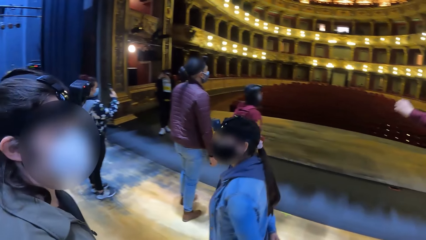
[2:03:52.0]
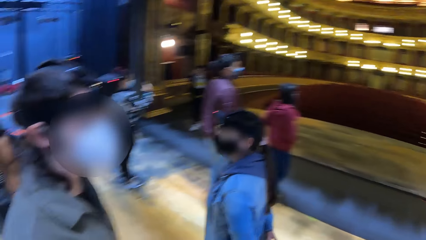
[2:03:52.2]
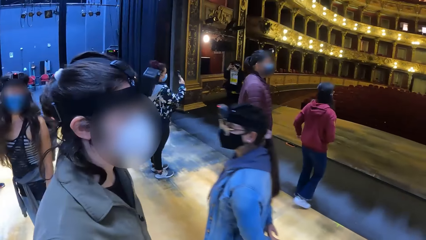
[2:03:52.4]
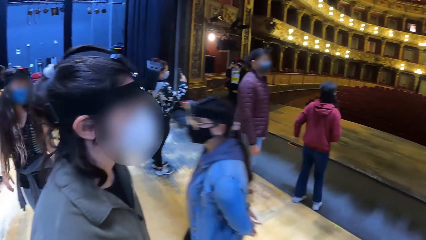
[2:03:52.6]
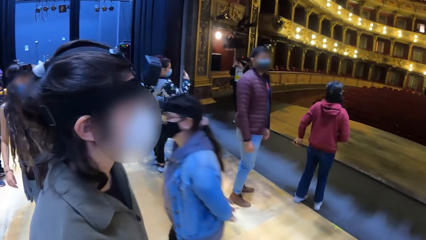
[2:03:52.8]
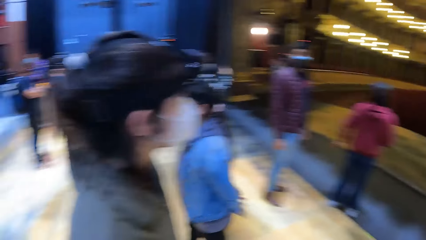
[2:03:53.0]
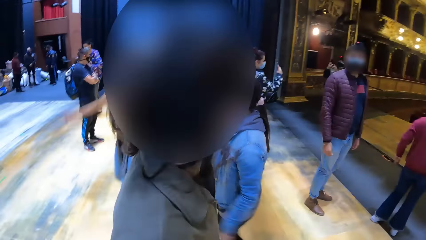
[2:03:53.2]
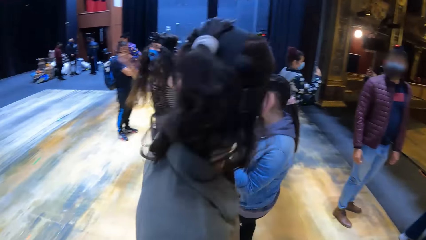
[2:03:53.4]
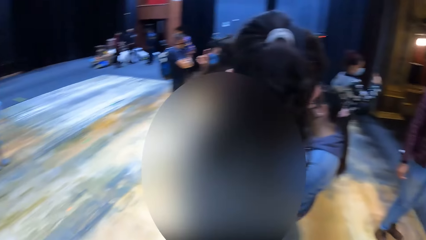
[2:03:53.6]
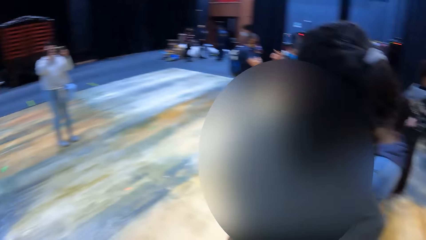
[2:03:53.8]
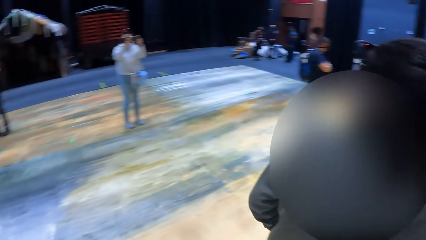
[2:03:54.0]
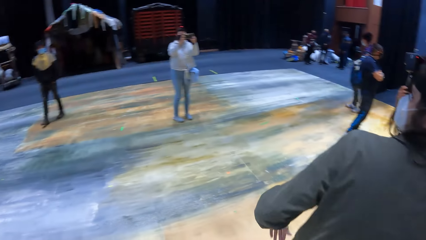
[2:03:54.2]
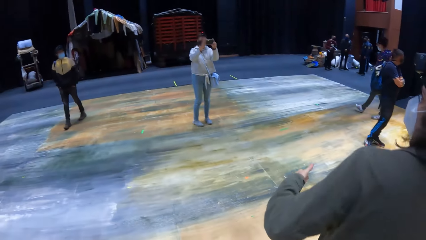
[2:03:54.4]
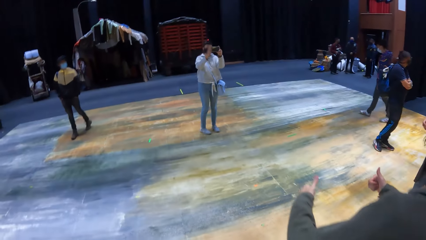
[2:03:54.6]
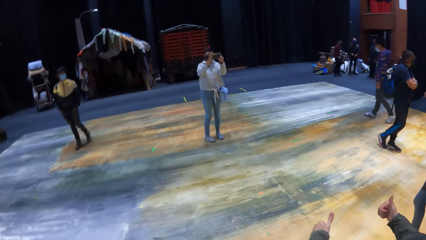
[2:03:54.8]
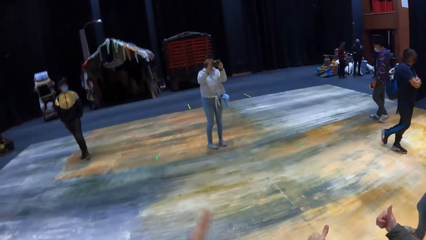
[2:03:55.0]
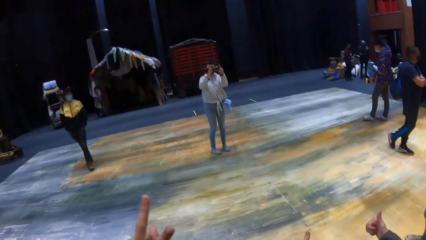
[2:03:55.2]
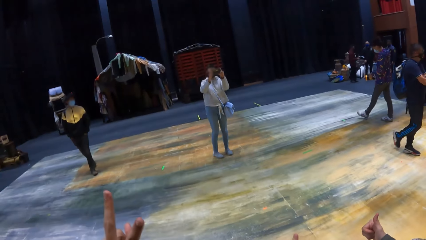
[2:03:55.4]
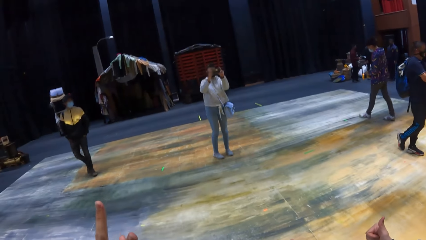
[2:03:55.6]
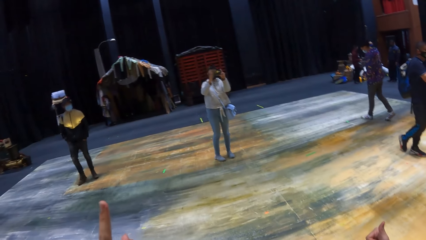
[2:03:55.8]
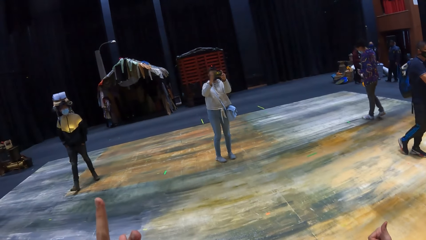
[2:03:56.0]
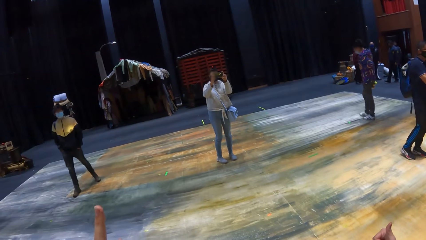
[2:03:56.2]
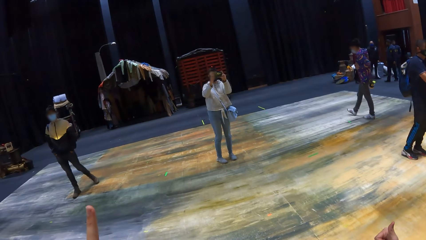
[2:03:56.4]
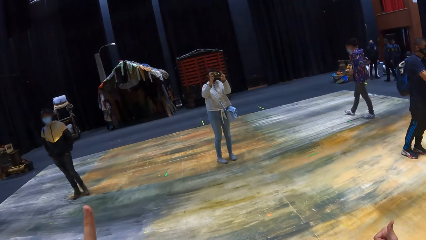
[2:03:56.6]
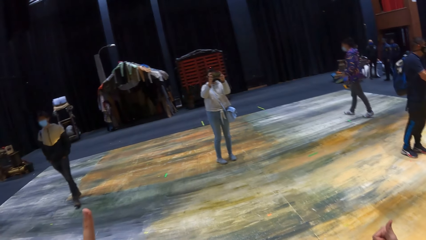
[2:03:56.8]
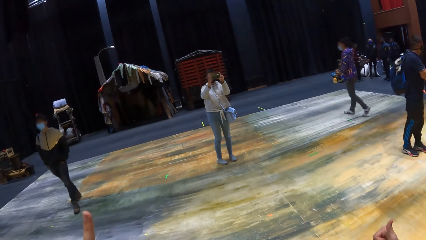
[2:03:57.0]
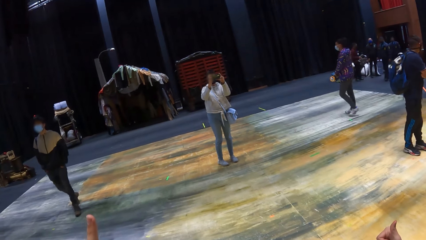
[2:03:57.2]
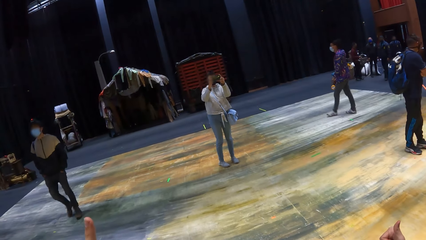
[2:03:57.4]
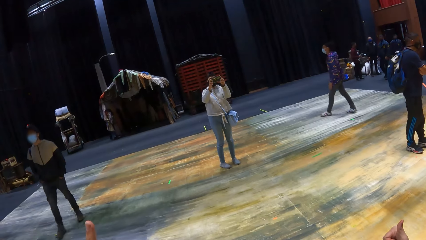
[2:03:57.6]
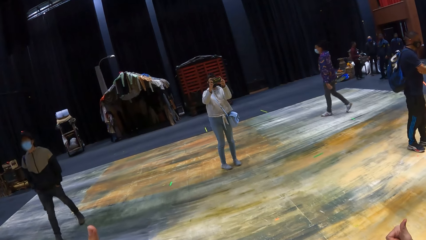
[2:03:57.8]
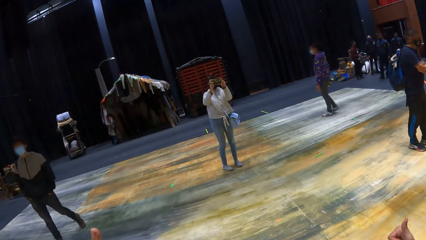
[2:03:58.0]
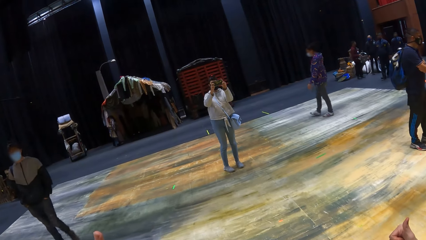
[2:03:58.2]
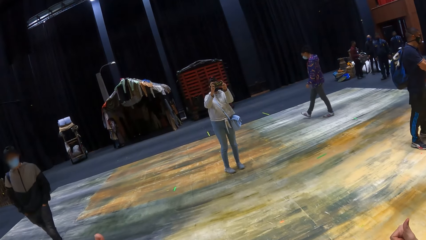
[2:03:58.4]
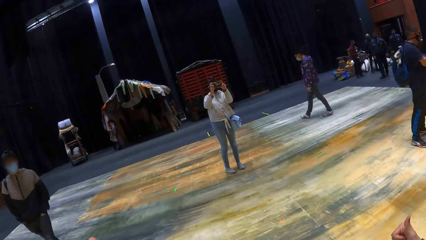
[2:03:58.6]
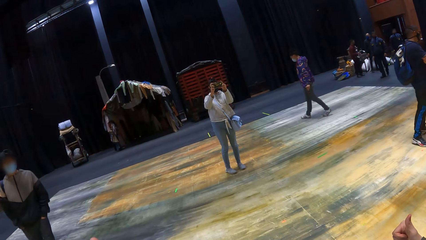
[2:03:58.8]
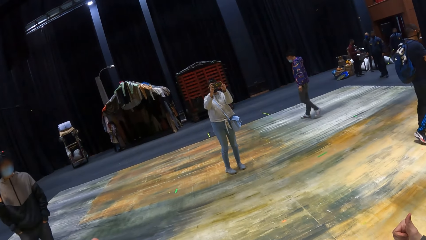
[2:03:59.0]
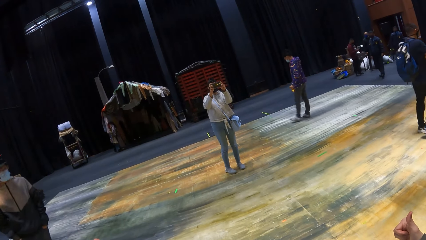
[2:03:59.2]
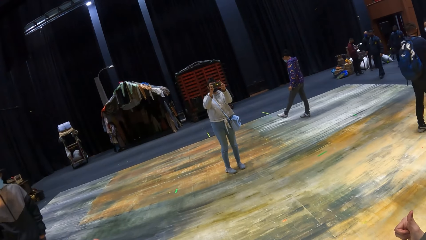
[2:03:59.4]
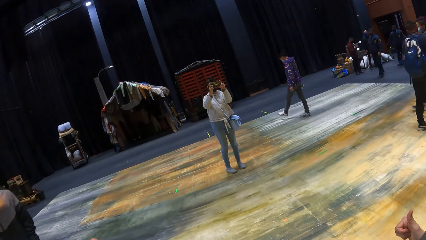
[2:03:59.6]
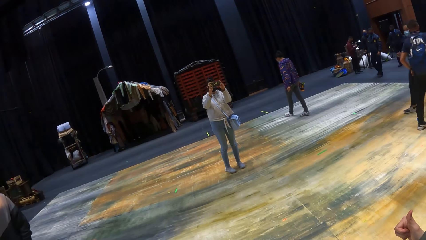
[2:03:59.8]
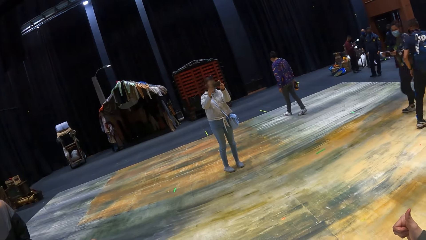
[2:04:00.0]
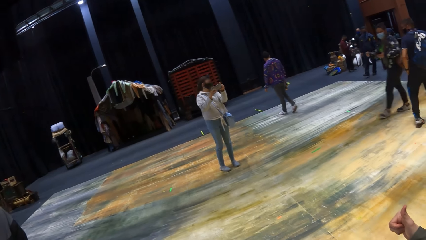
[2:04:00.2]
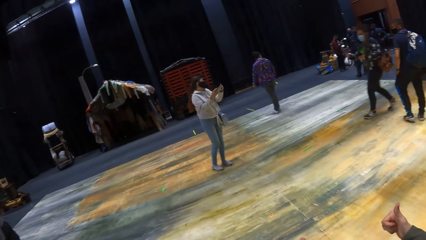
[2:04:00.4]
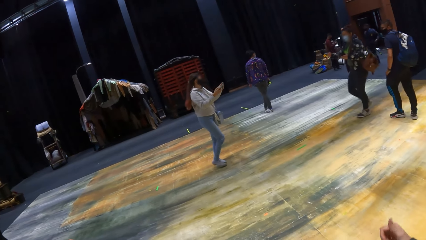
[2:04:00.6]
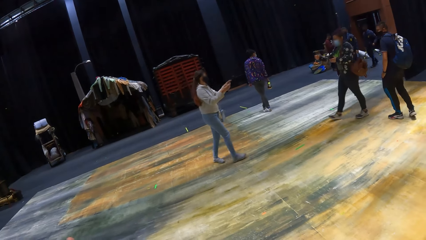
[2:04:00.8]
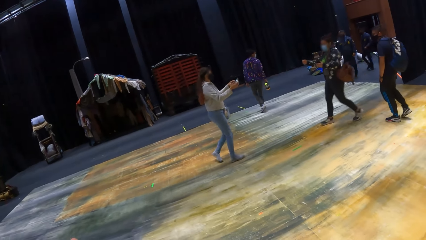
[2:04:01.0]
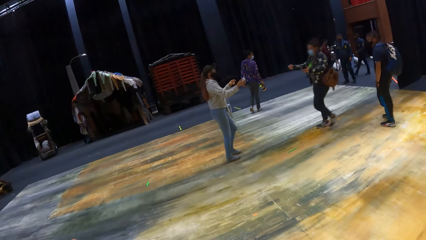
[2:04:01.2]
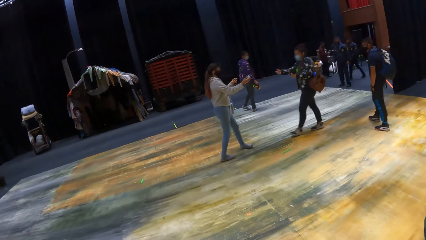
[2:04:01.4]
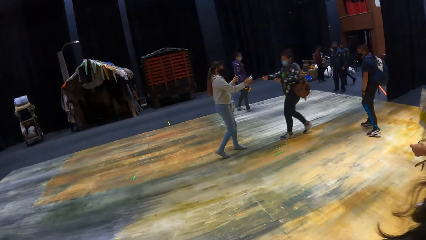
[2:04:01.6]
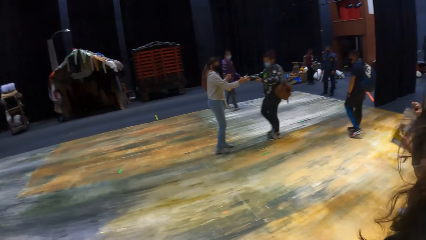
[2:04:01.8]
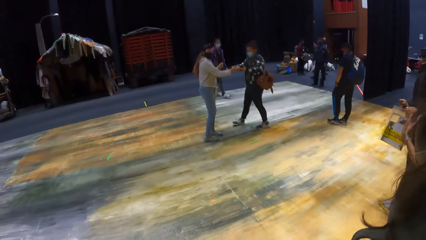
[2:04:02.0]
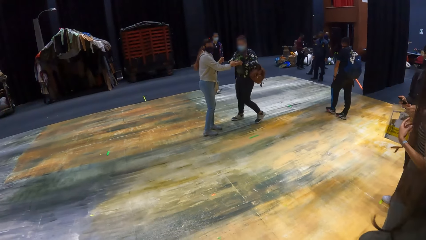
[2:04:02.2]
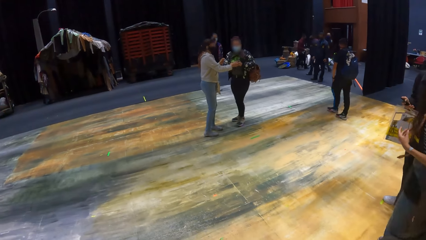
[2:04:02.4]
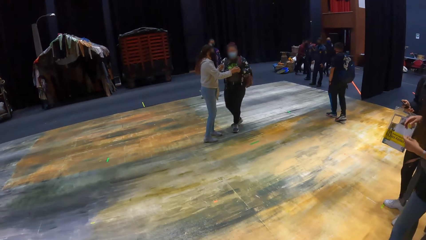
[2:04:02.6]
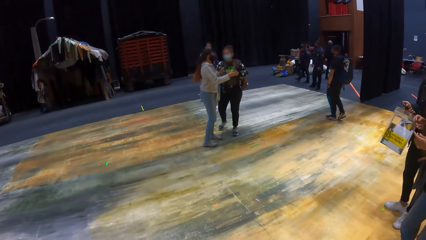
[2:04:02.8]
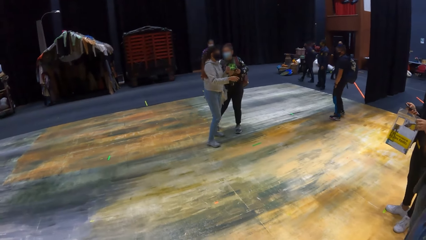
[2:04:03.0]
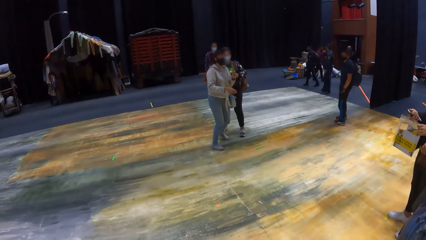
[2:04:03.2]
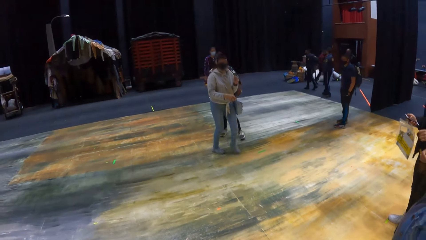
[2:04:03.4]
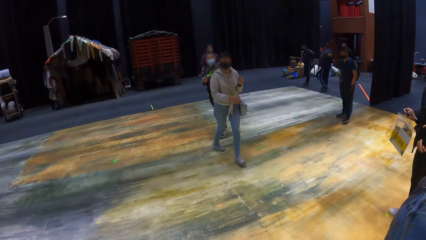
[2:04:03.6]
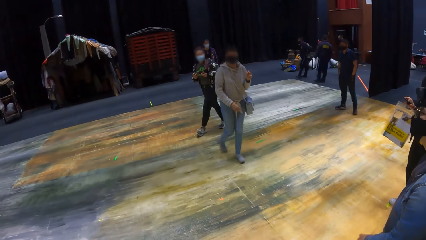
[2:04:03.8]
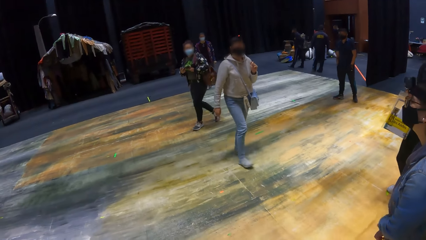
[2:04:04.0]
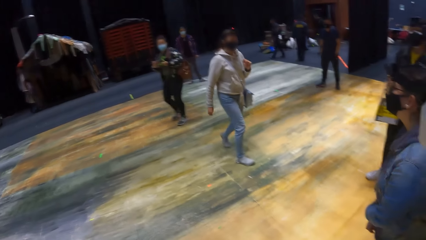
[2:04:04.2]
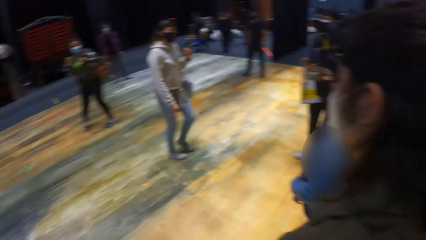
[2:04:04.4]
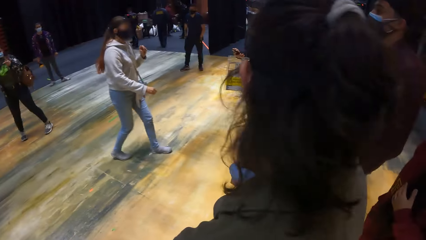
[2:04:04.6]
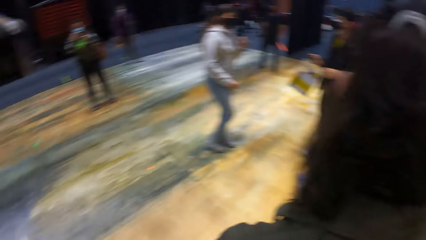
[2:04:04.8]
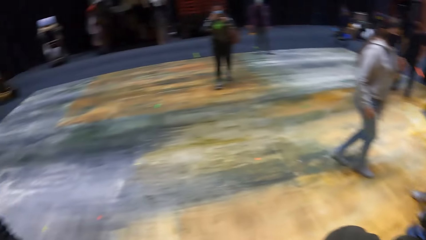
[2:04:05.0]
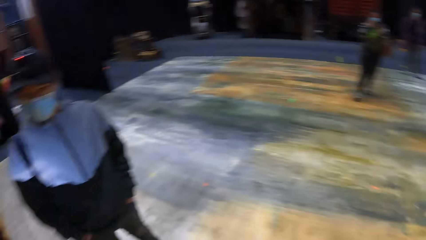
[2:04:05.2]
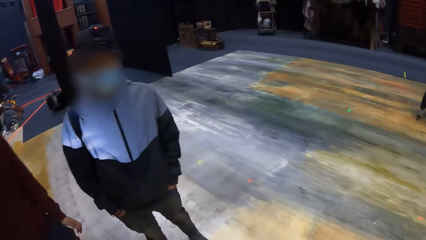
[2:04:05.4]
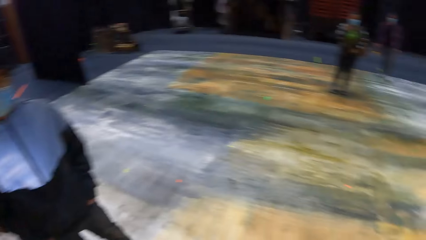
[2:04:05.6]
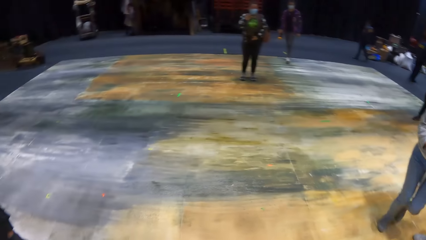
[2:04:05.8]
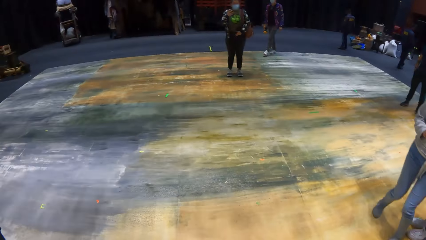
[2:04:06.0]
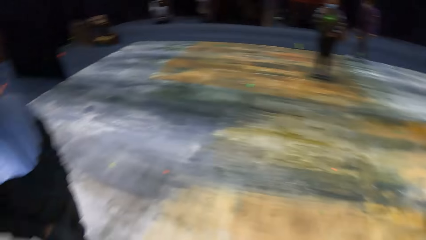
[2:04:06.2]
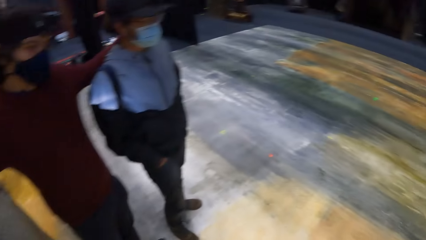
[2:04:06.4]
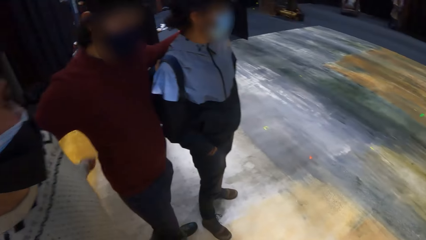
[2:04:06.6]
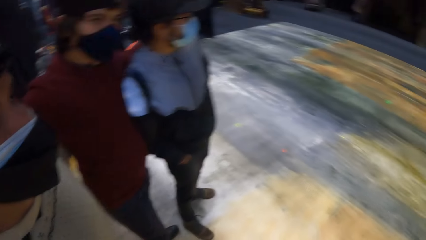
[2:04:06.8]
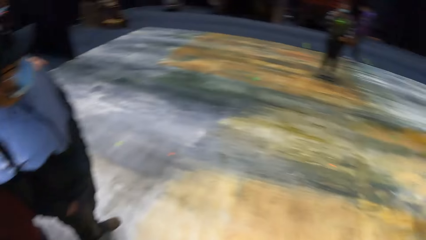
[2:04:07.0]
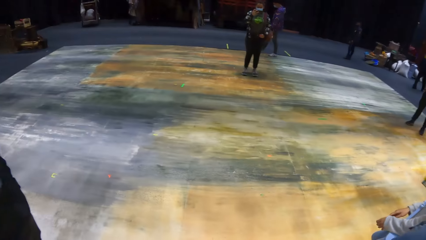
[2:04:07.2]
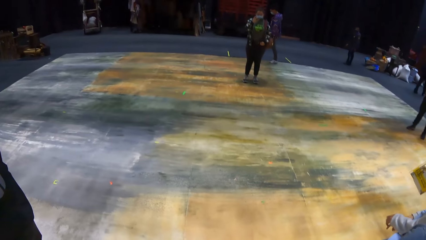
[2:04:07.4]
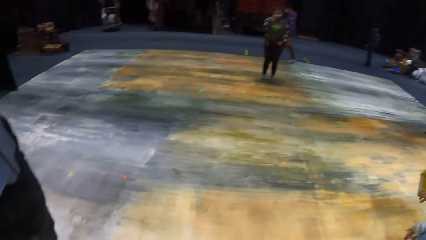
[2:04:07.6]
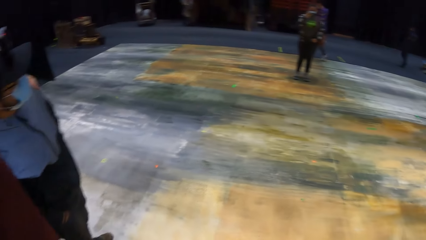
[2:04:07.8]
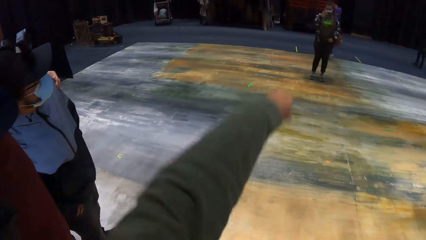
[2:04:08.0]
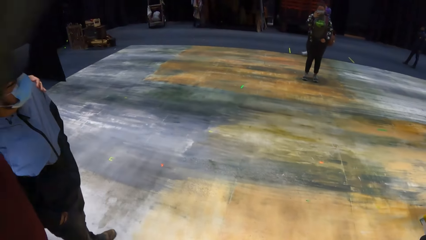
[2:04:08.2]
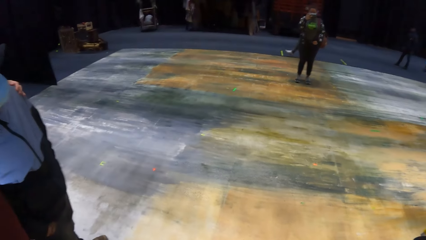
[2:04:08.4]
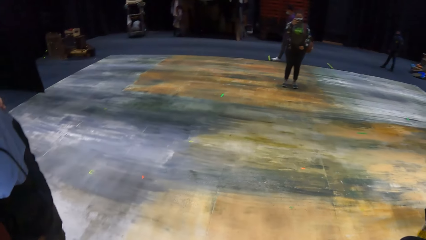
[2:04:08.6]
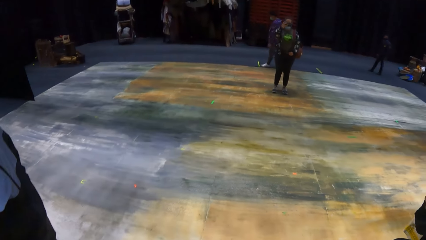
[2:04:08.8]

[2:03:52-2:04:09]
A woman takes a photo of her friends. A man looks around. Another woman walks around the theatre. A third woman walks towards the first woman. The third woman collects a phone from the first woman with her hands. The third woman takes a picture of a group of people with the phone in her right hand. The camera wearer looks around.
